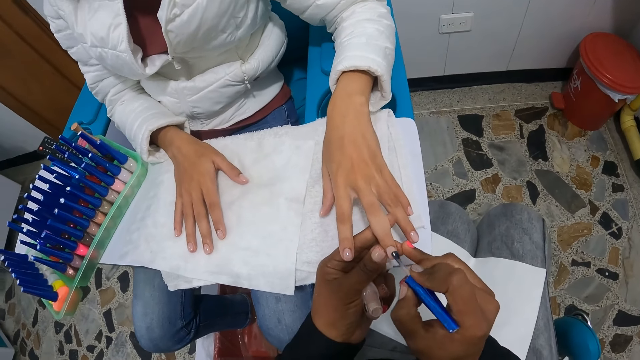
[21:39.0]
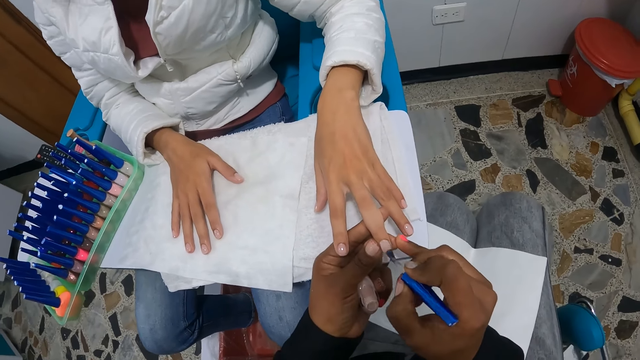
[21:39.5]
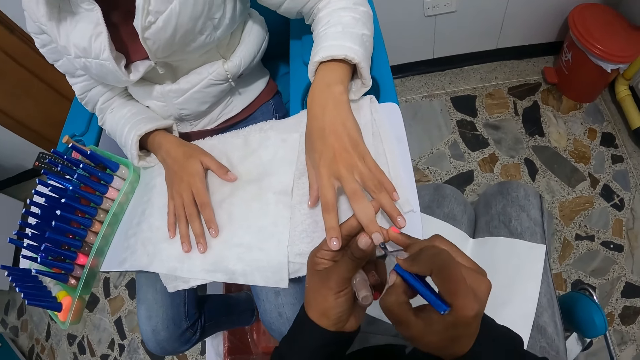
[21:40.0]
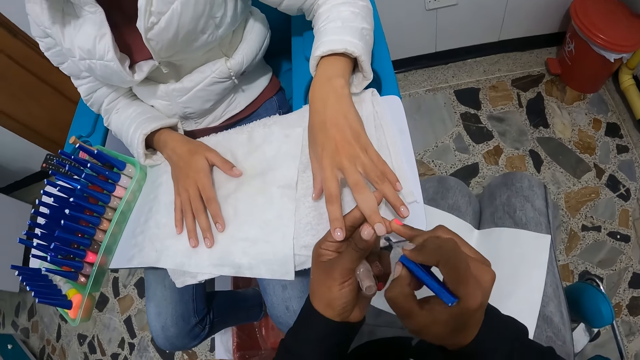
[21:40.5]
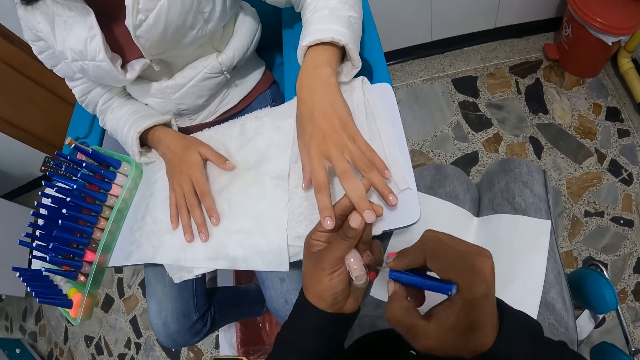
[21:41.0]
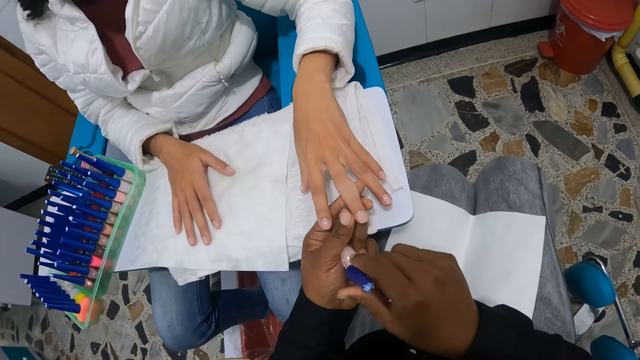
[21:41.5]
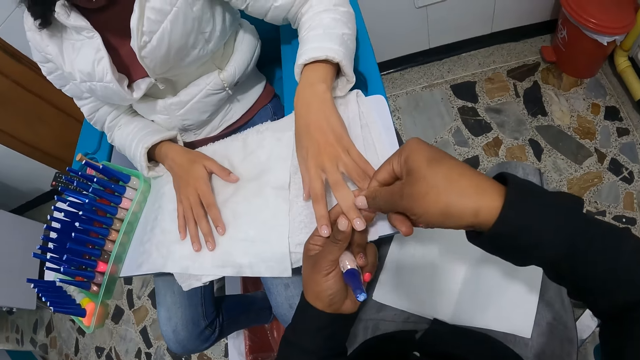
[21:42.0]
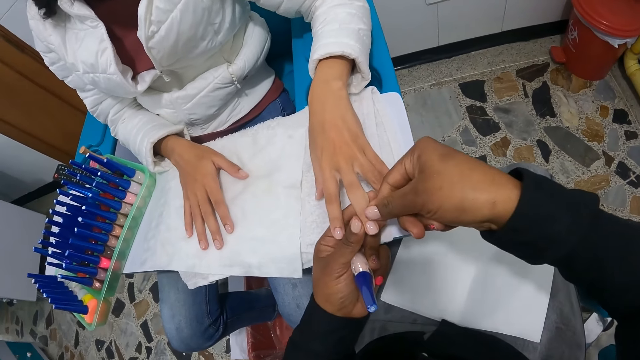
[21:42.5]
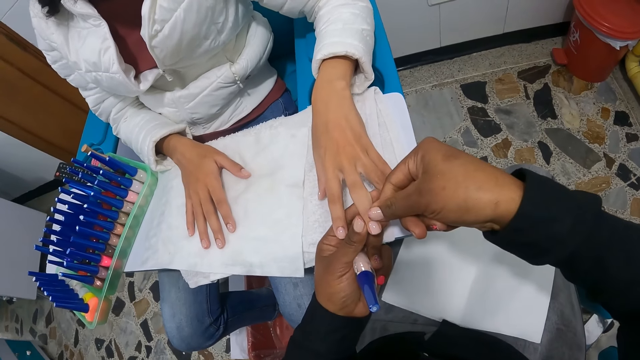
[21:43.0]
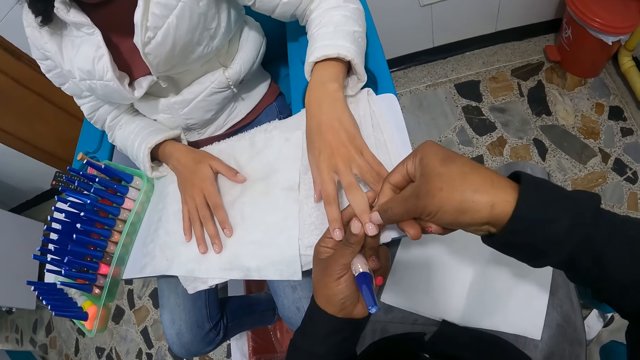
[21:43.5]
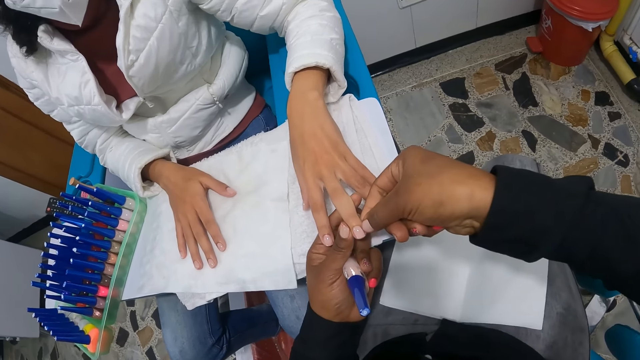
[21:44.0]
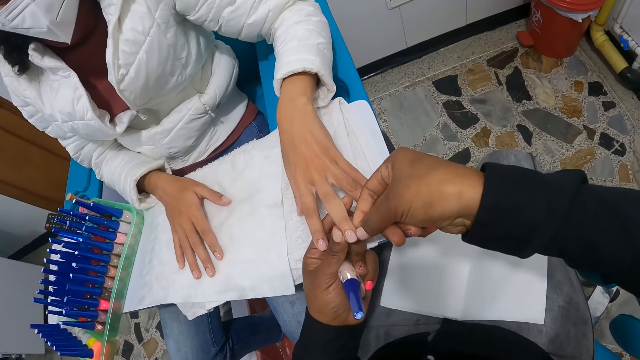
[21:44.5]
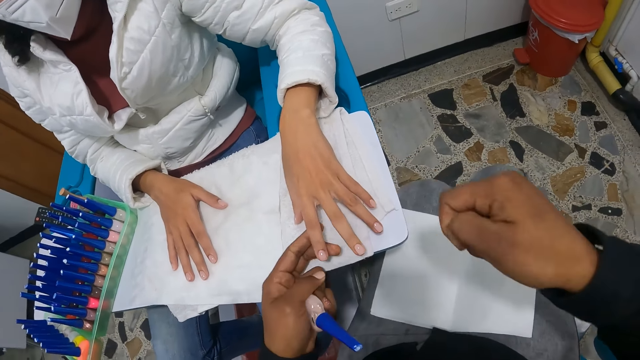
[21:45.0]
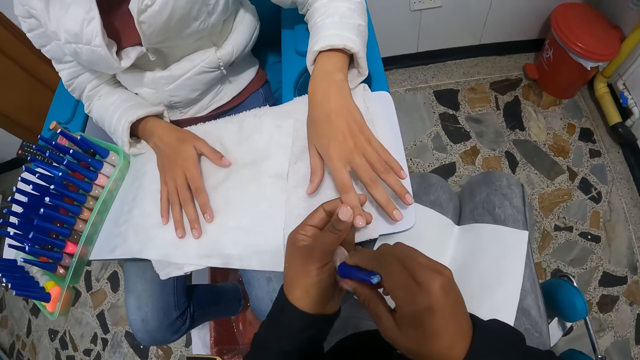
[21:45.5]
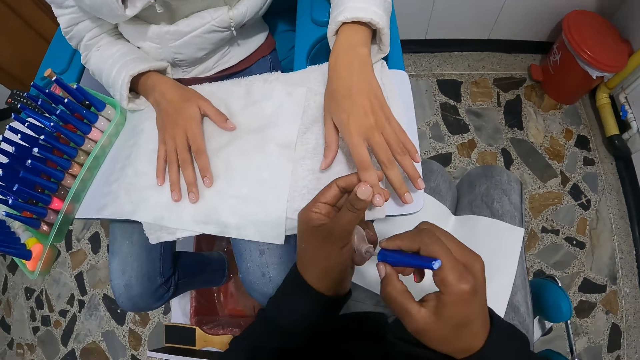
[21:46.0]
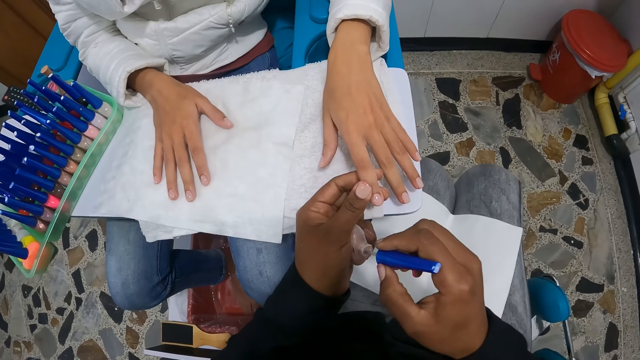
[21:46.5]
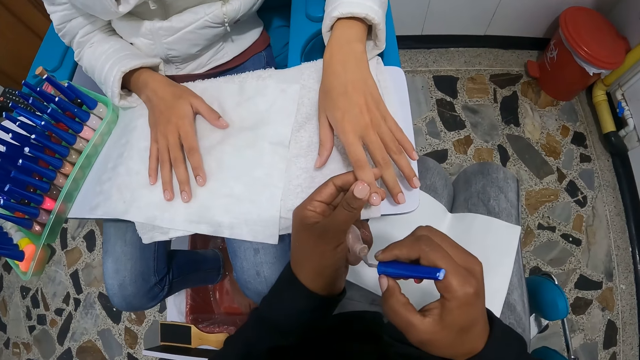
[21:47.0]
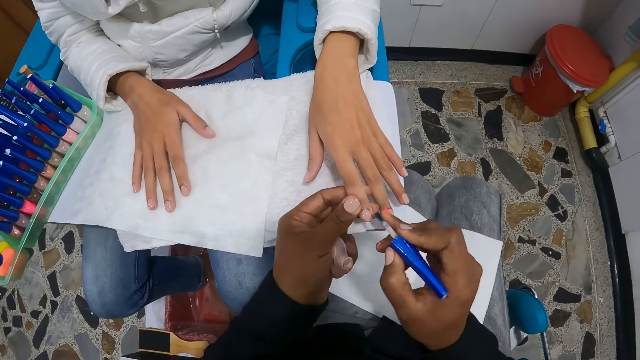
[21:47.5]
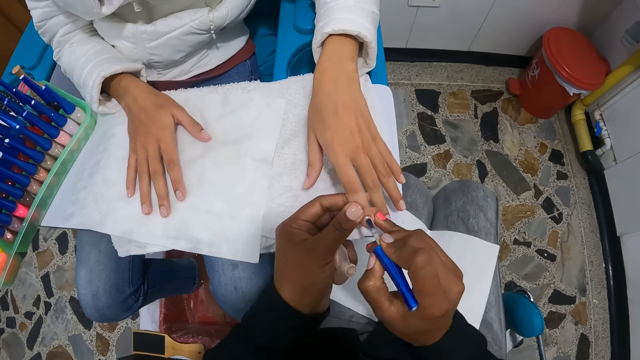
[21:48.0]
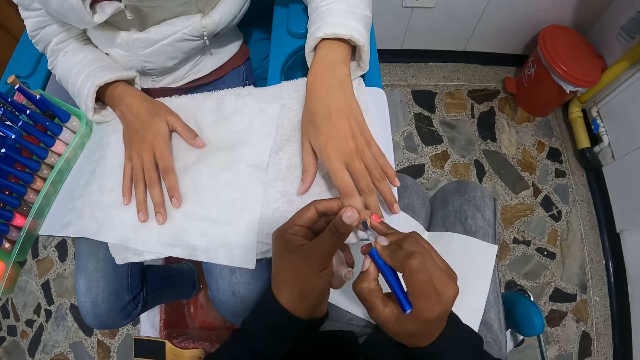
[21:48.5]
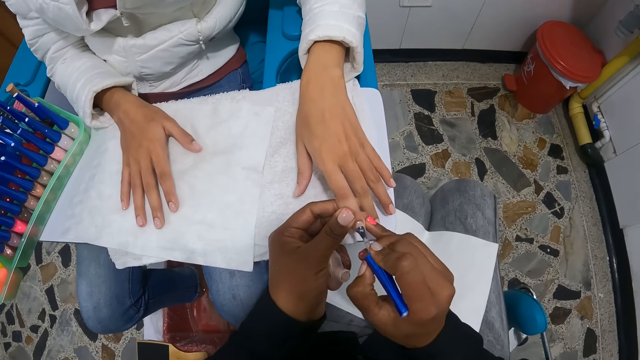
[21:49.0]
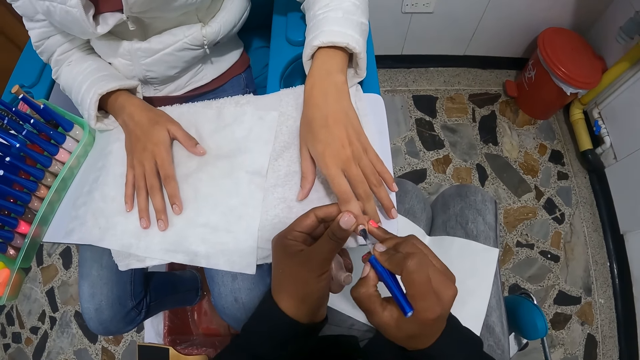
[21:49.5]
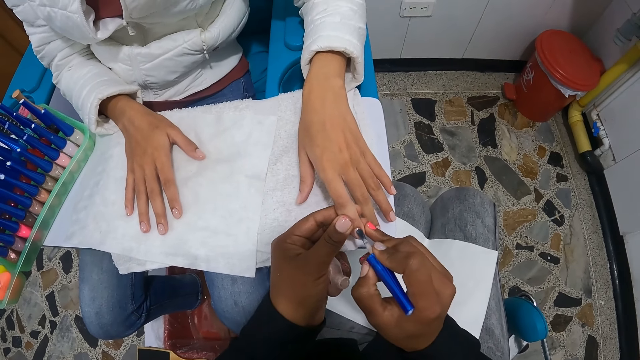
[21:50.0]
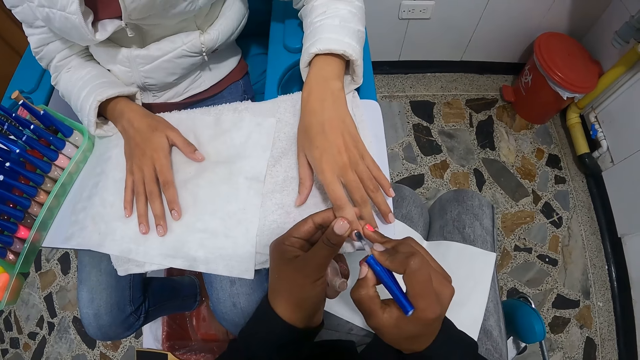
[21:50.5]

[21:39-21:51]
The camera wearer dips the brush into the nail polish container with her right hand. She touches the woman's left hand with both hands. She paints the woman's nails with the nail polish in her right hand.

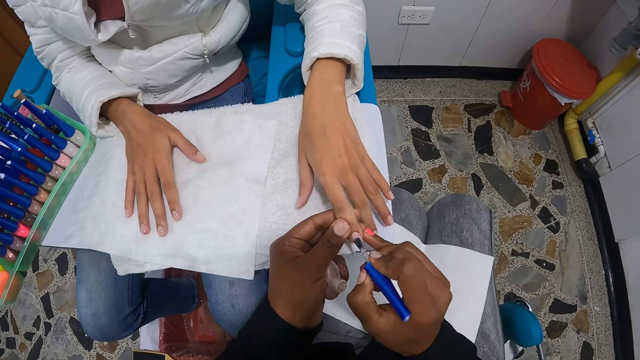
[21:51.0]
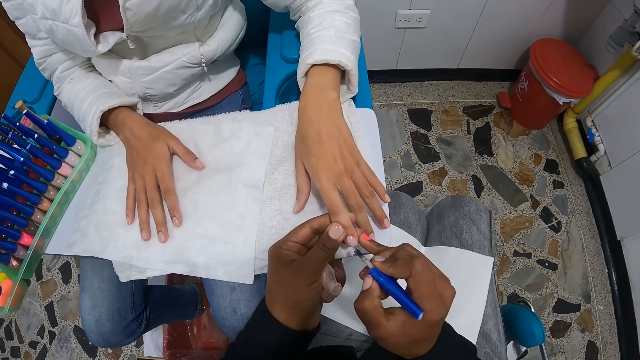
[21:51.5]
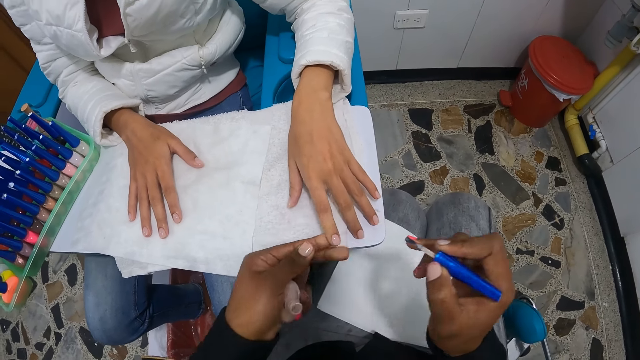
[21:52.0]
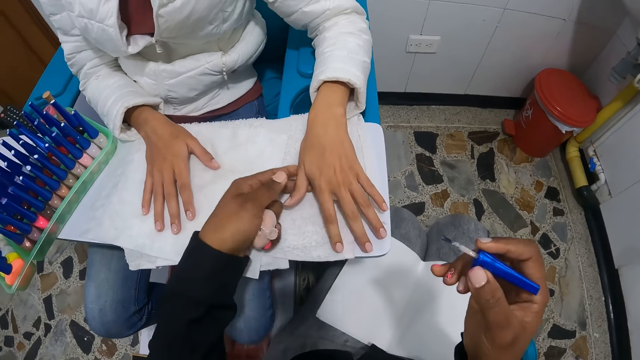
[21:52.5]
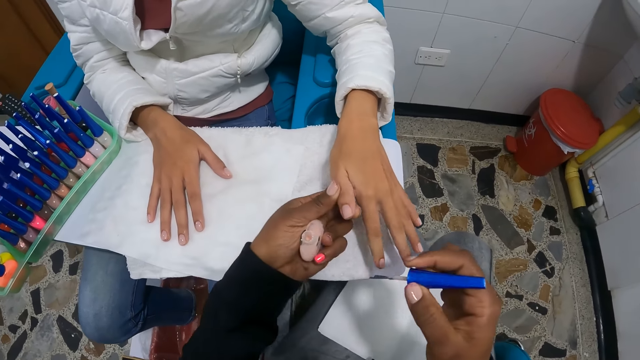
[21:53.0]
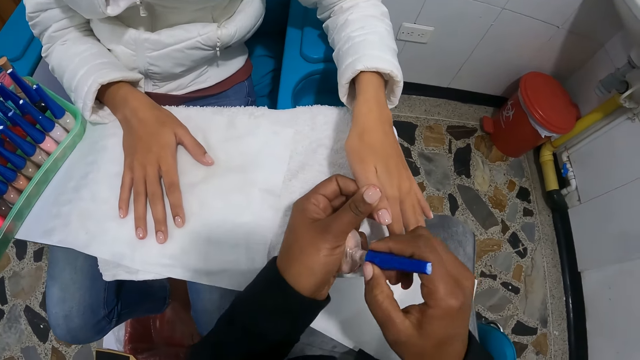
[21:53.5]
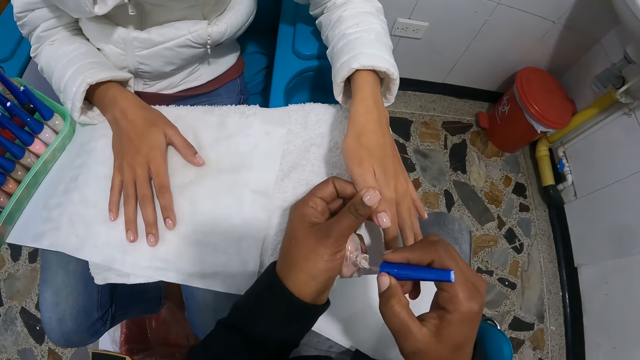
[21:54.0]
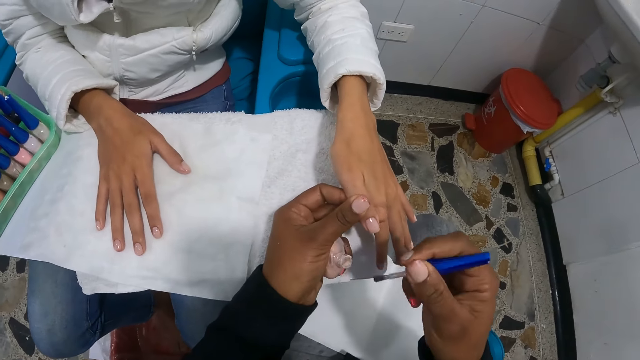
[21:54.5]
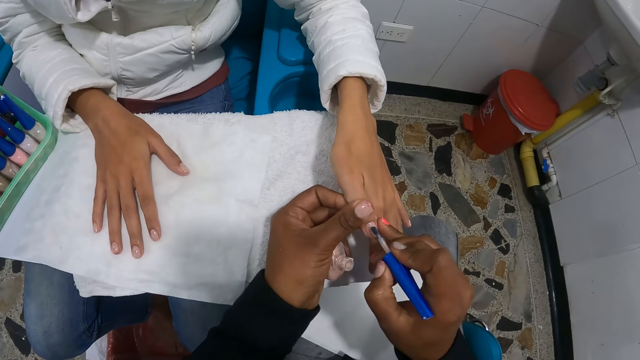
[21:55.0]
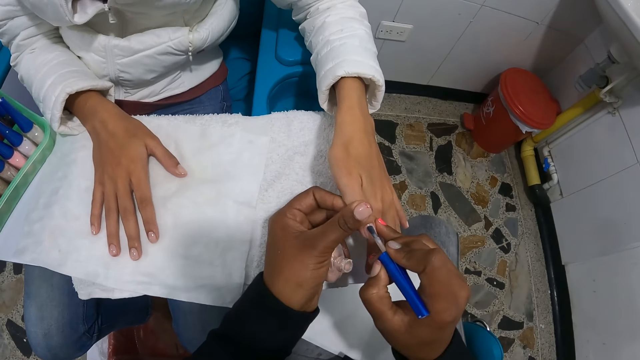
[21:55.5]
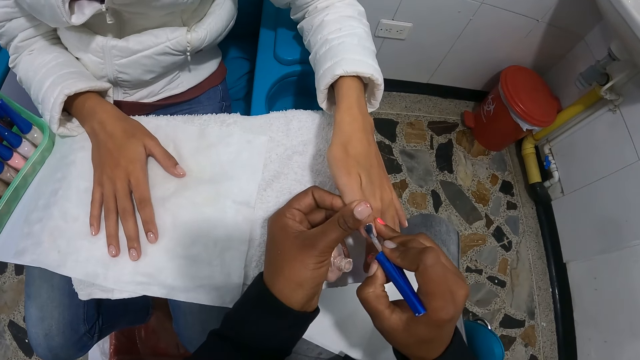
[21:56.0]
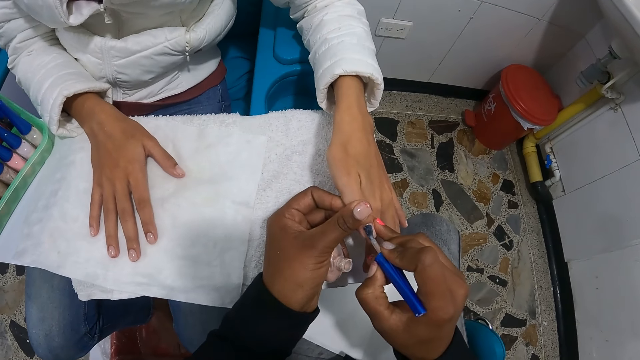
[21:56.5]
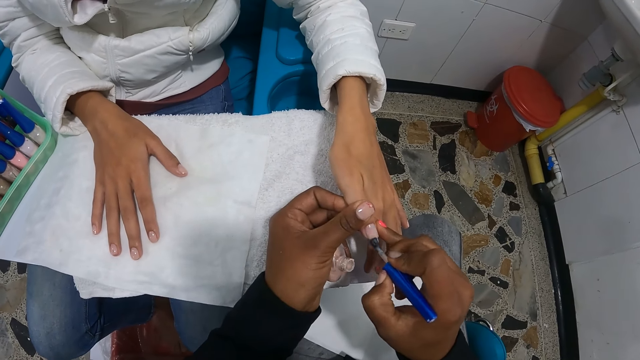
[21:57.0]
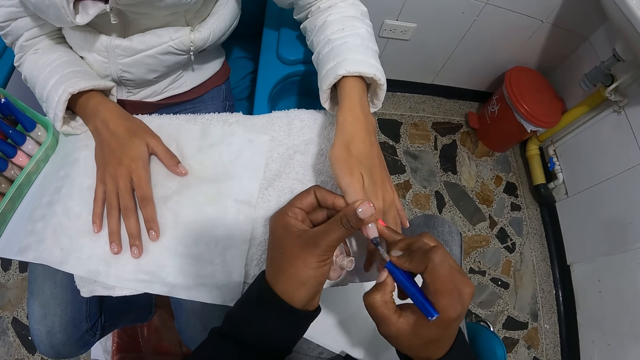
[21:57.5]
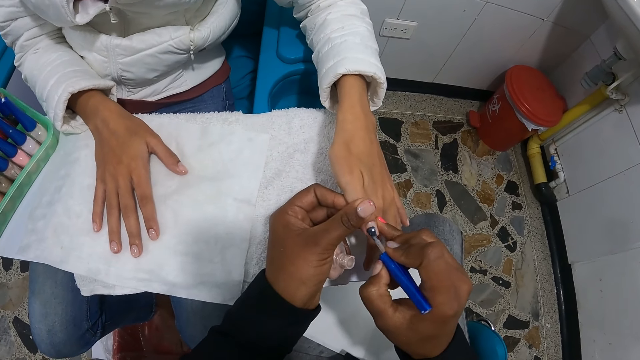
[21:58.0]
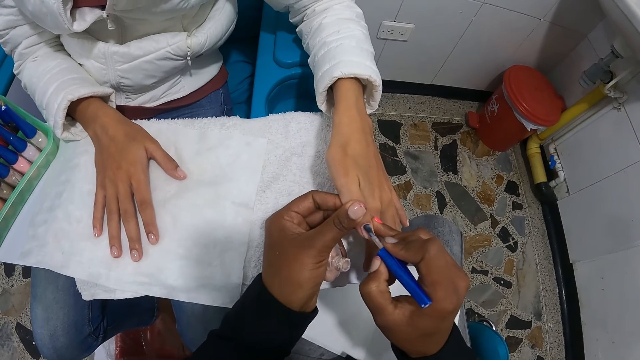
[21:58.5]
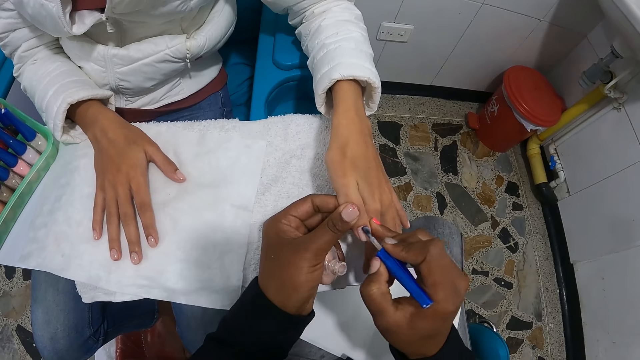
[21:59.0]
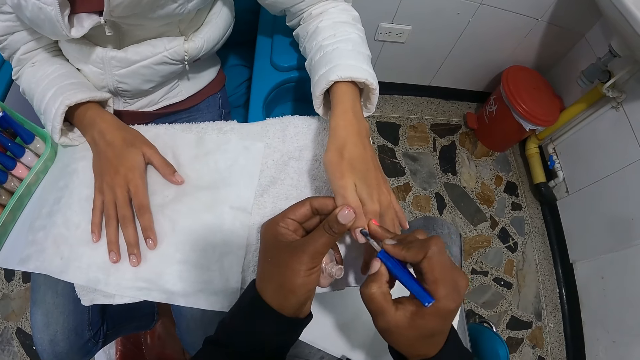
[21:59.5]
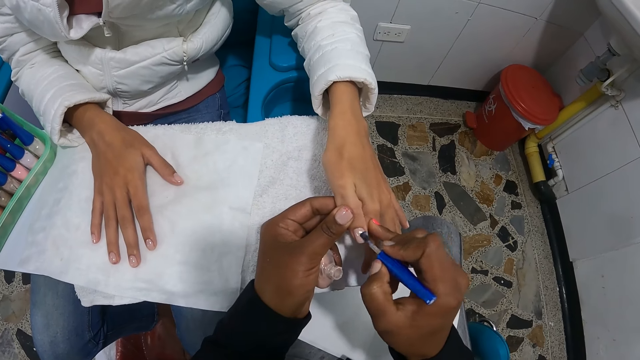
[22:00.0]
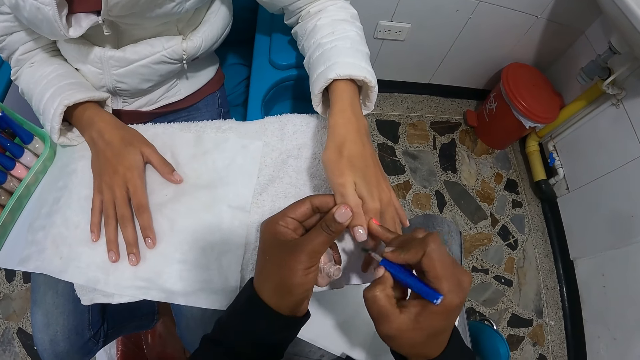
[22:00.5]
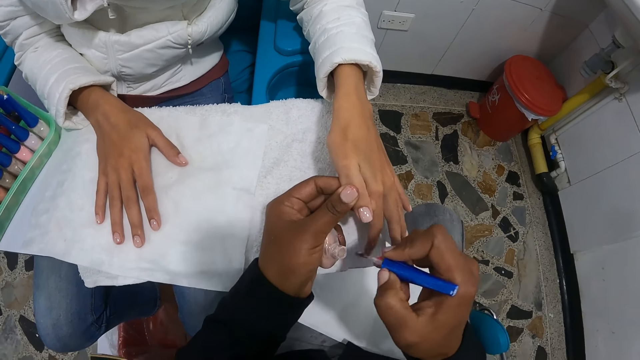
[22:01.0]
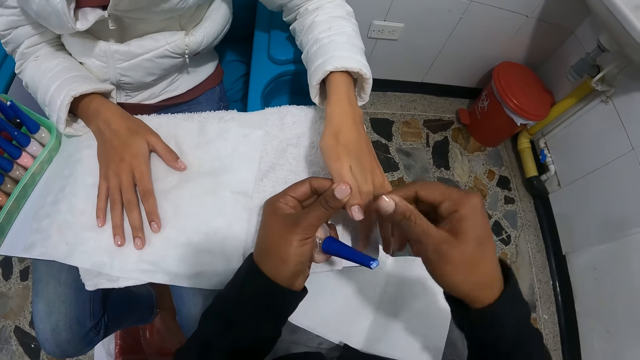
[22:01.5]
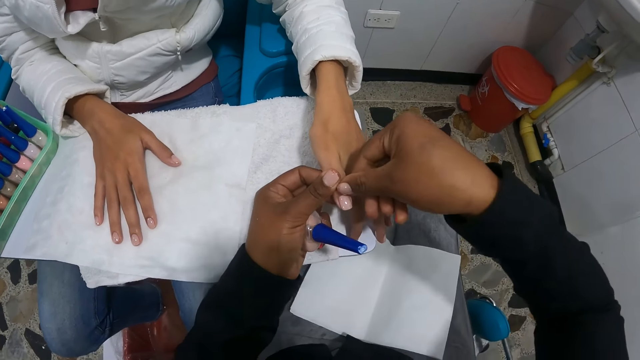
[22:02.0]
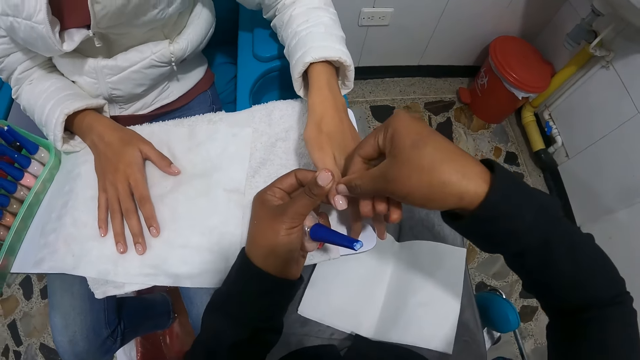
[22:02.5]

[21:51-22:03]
The camera wearer dips the brush into the nail polish container with her right hand. She paints the woman's nails with the nail polish in her right hand. She dips the brush into the nail polish container with her right hand. She touches the woman's left hand with both hands.
